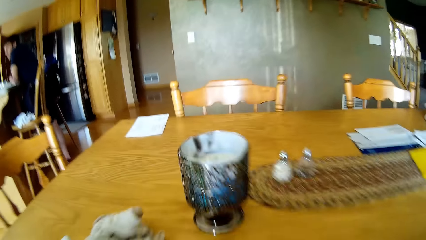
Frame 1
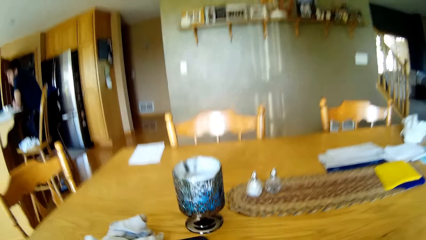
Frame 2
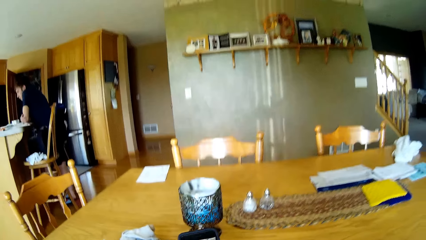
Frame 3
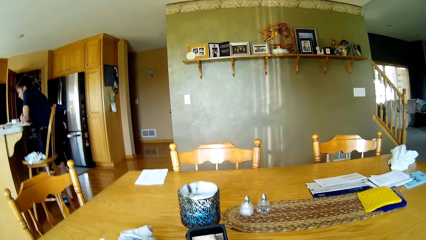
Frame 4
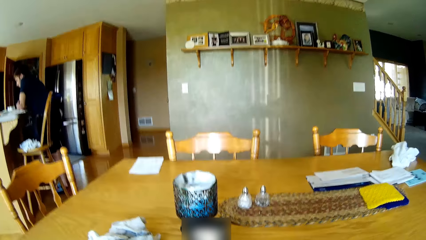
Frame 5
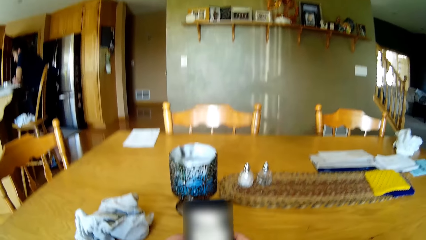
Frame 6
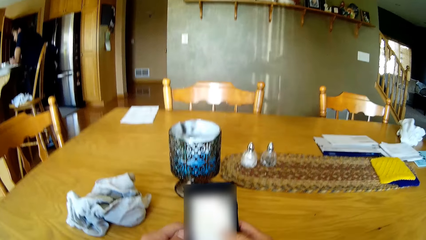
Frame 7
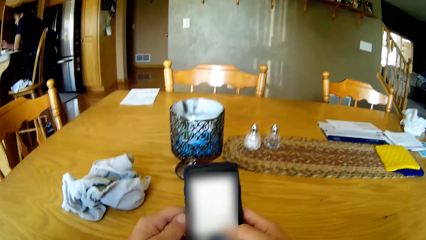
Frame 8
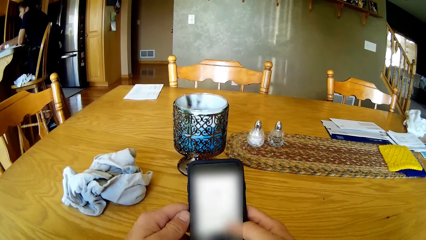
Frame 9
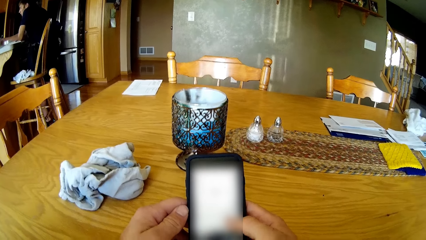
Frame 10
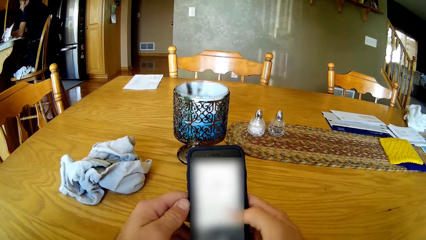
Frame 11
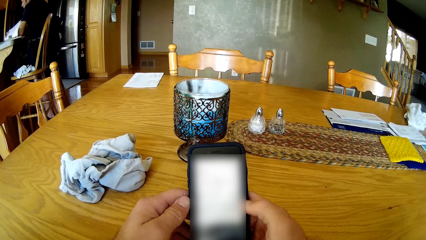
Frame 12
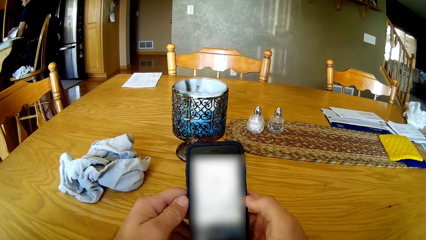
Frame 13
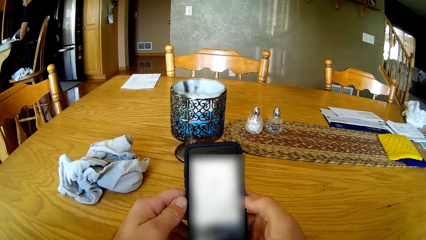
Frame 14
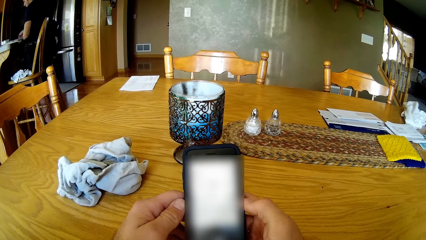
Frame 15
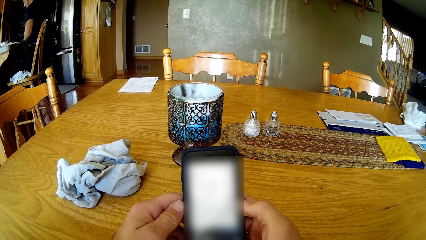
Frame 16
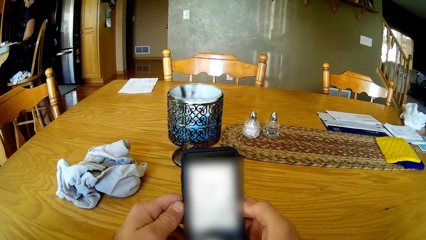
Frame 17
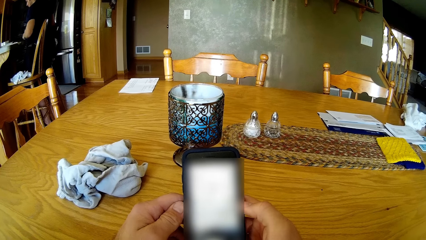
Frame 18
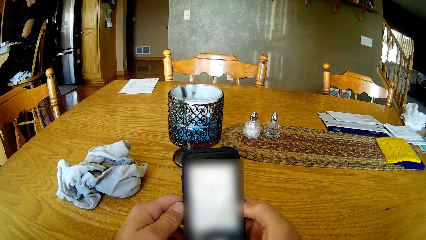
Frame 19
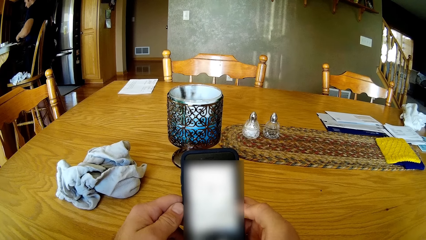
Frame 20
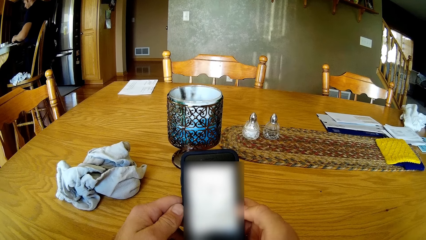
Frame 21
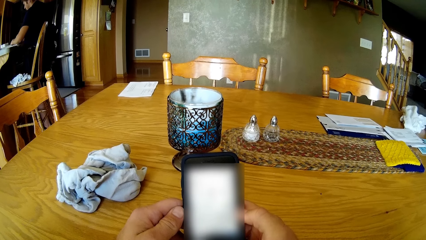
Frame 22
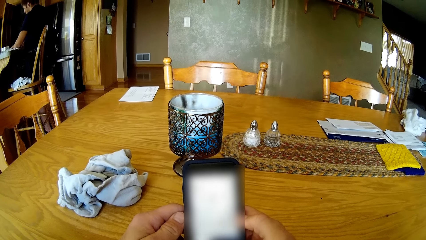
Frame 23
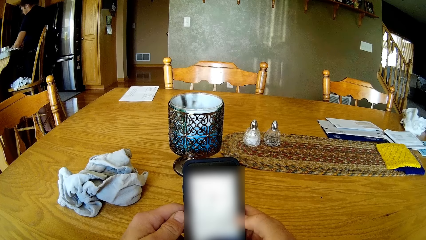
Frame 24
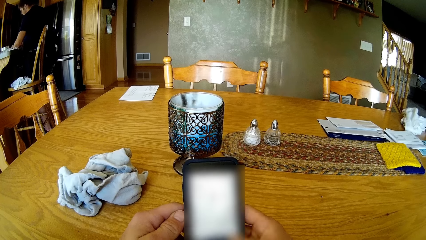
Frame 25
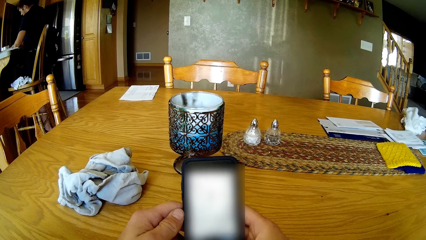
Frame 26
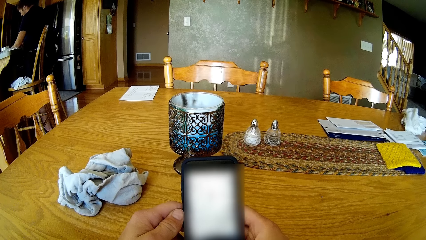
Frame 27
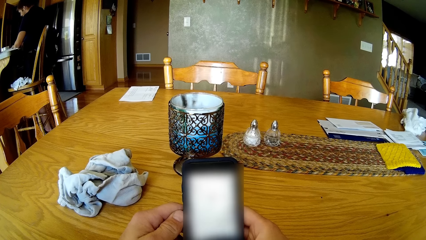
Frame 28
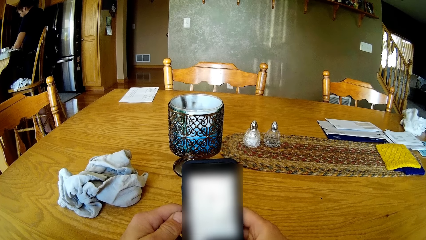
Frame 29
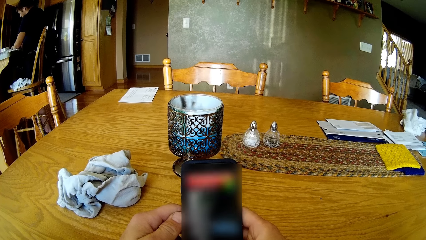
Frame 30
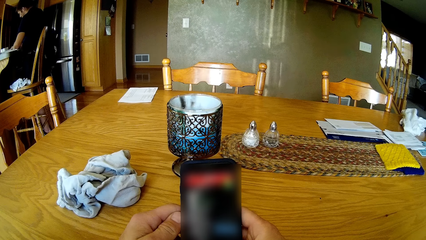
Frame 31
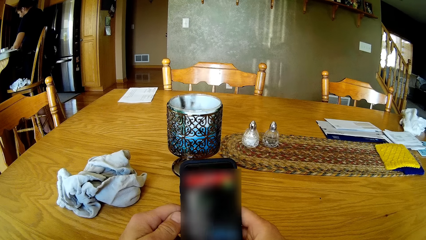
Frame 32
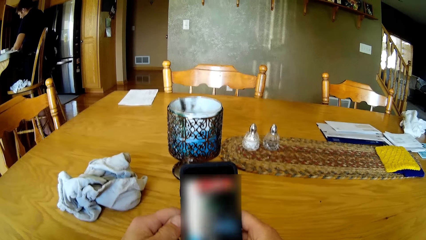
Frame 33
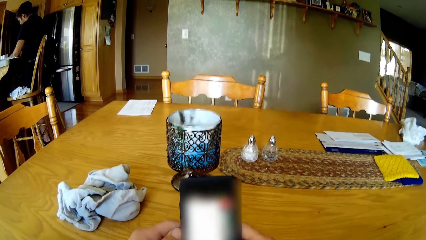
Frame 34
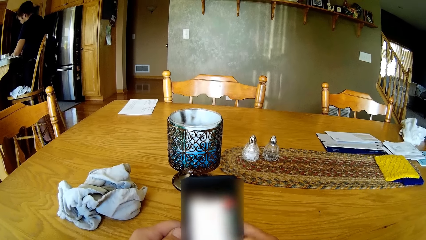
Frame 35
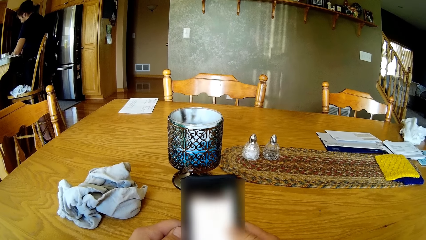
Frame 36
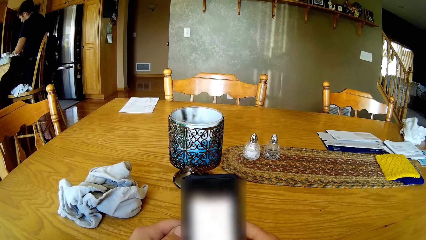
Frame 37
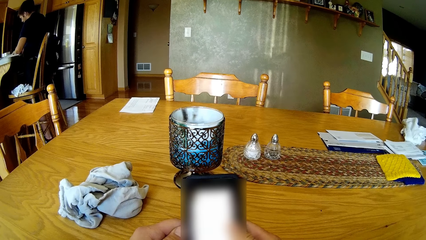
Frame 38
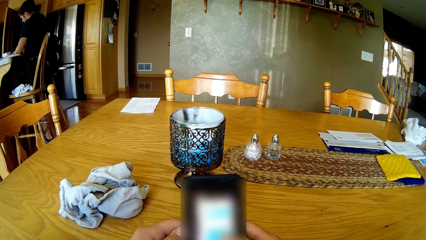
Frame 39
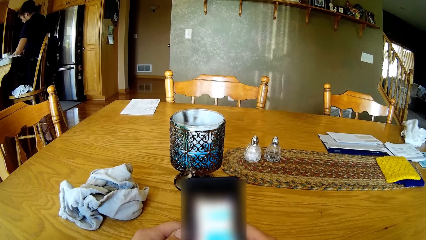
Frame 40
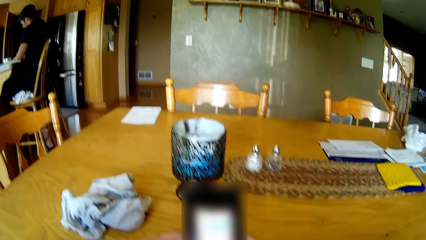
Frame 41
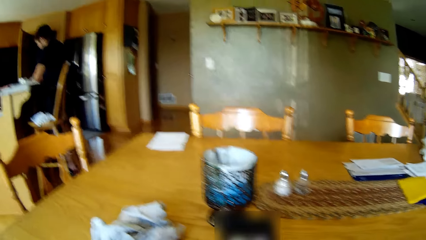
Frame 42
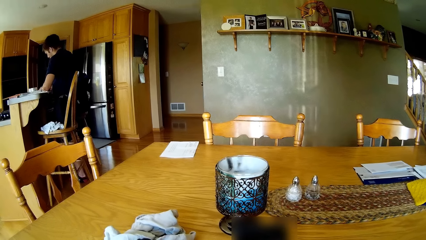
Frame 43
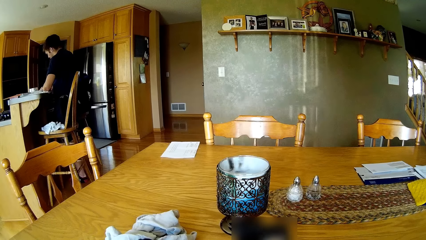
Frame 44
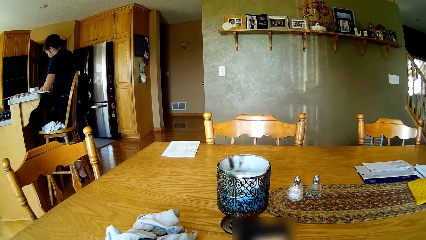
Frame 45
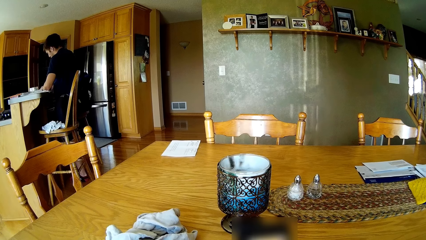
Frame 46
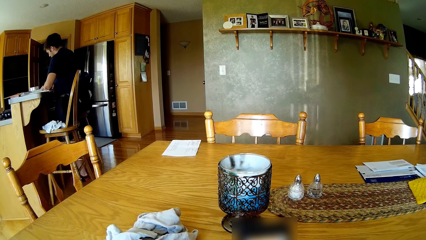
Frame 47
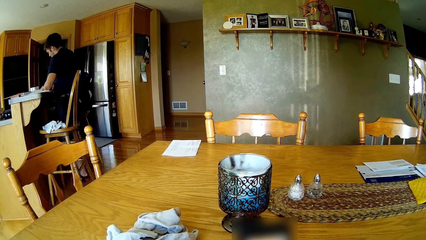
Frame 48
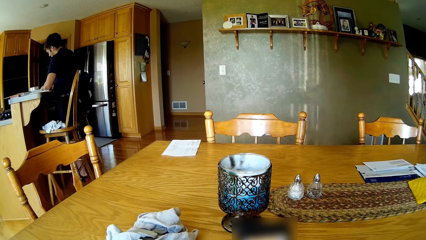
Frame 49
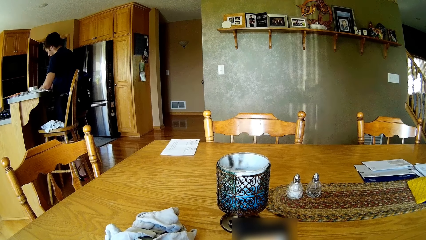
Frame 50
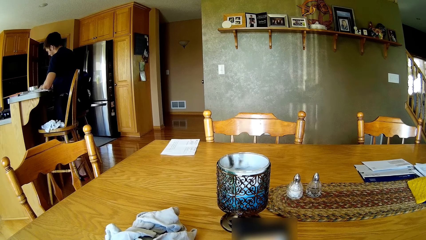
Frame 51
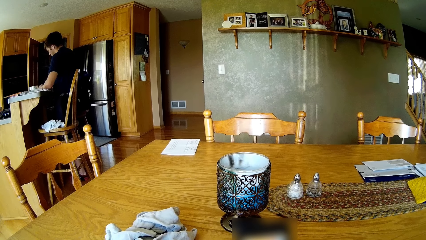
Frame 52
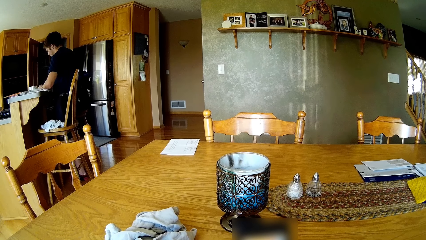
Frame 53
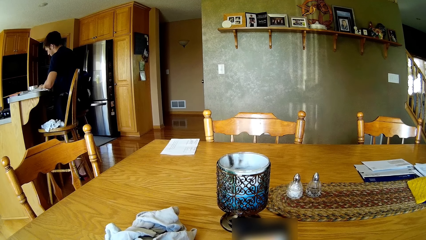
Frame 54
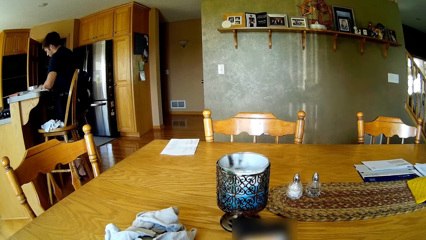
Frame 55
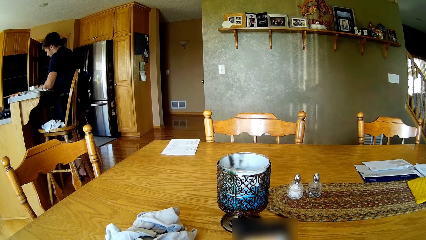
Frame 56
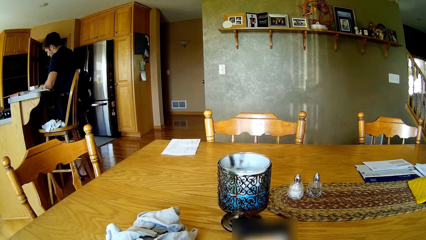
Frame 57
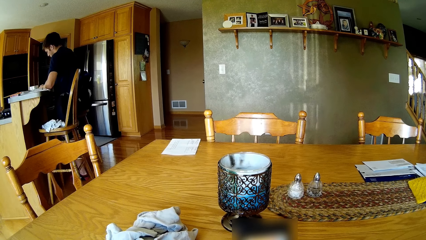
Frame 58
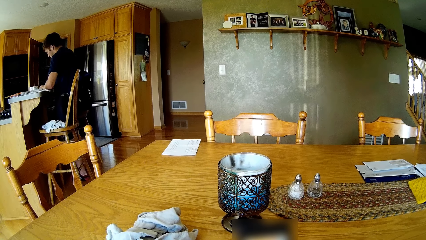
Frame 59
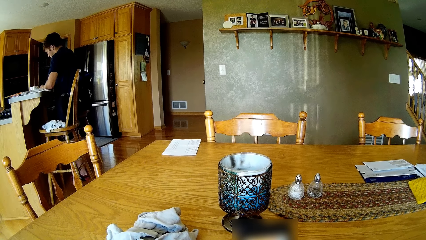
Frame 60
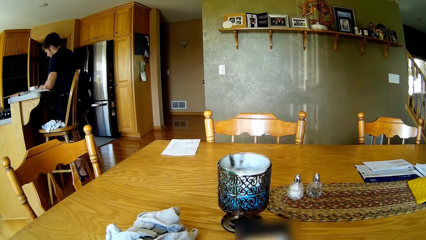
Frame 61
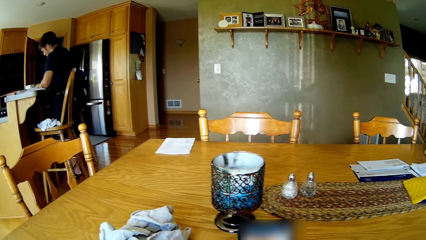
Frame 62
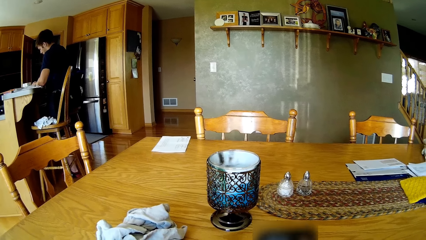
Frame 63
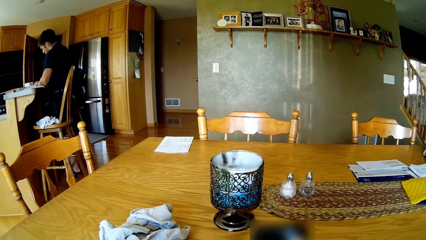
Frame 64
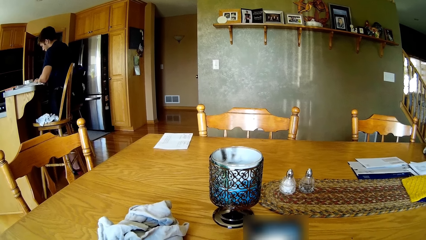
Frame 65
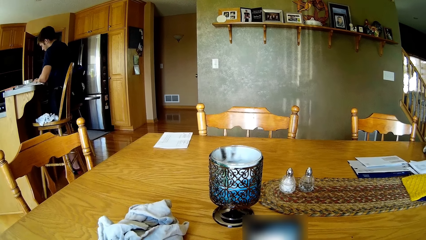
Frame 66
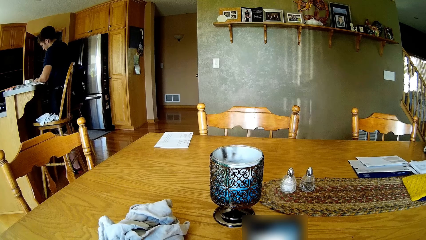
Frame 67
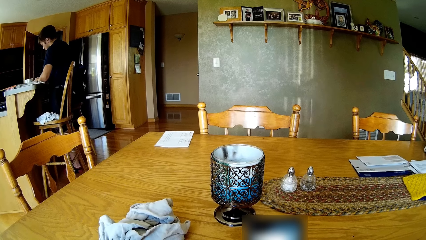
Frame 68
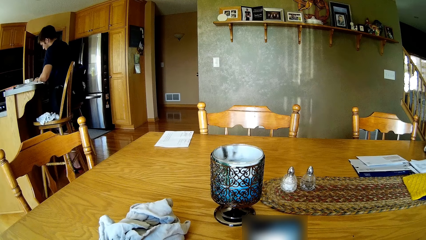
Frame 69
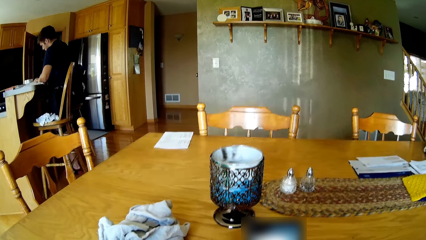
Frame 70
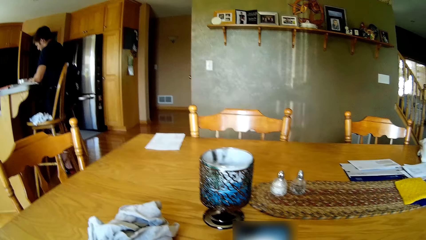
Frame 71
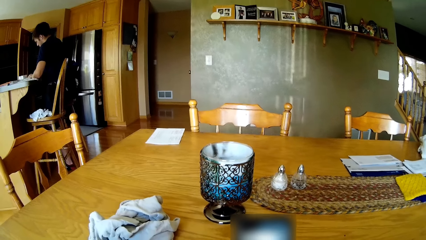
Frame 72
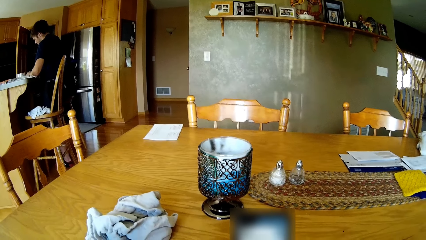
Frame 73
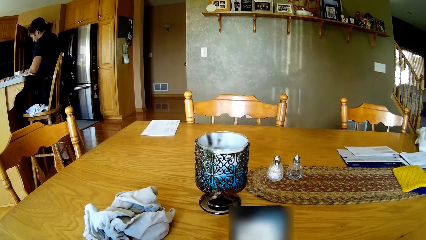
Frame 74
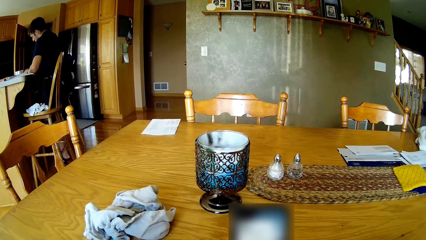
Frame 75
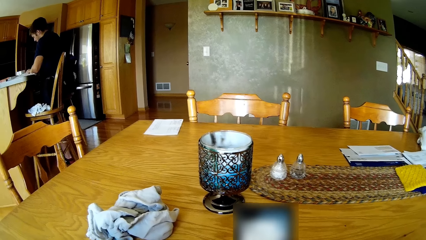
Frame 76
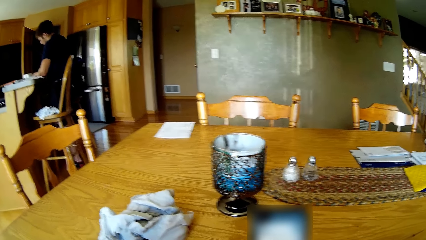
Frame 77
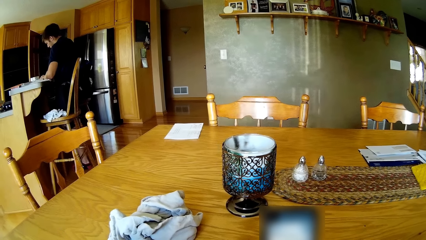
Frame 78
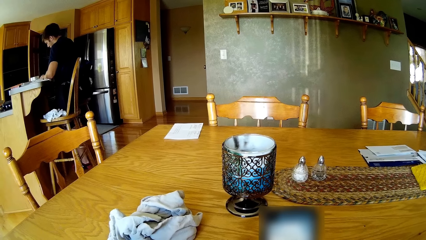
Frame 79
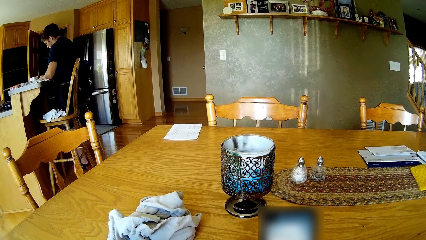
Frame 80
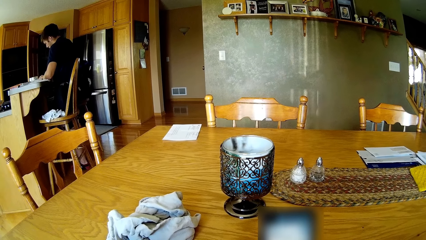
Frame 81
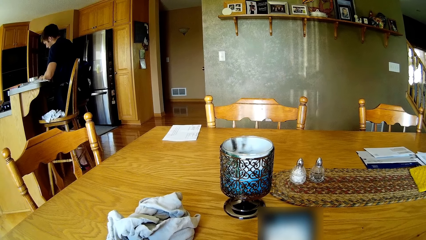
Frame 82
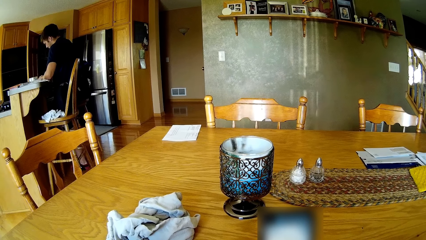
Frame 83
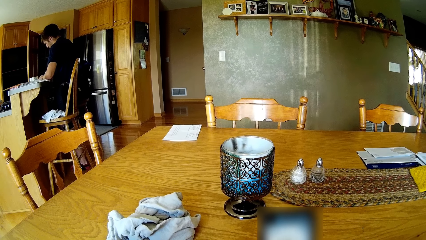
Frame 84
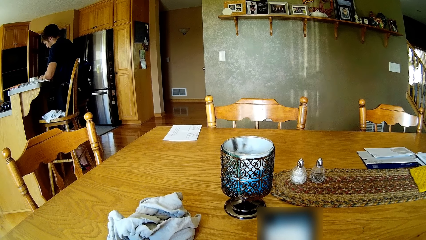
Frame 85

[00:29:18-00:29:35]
The camera wearer sits on the chair. They use the phone. They press the phone.
